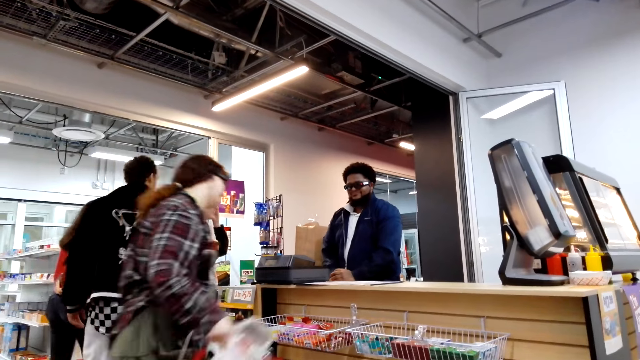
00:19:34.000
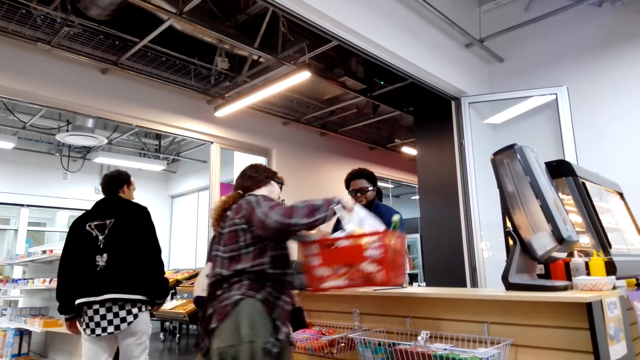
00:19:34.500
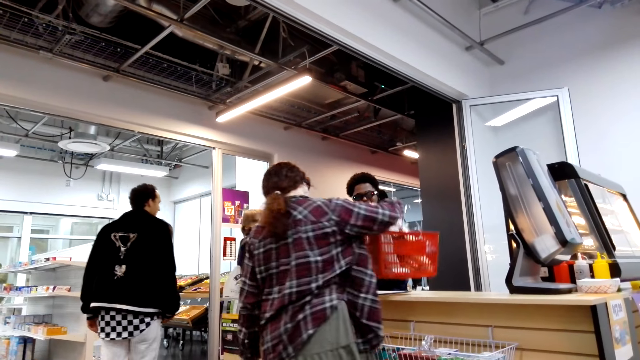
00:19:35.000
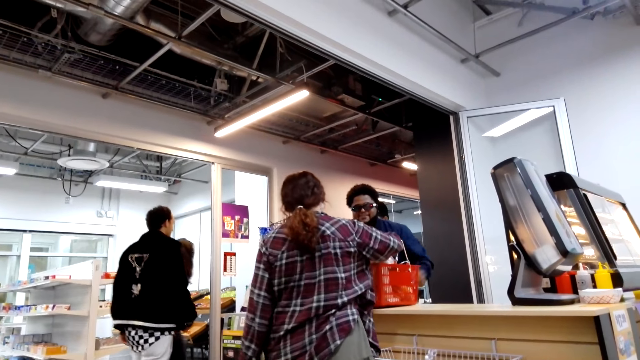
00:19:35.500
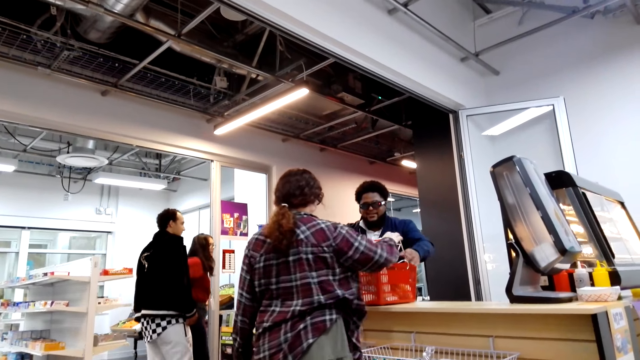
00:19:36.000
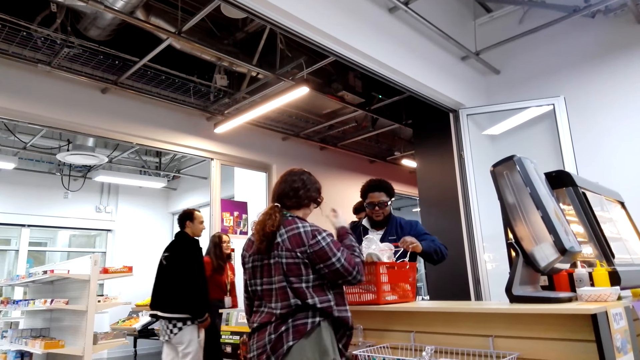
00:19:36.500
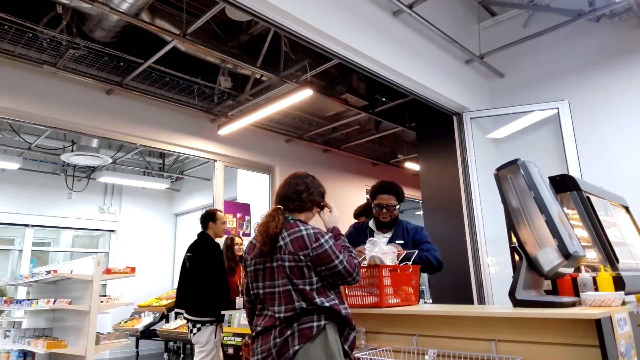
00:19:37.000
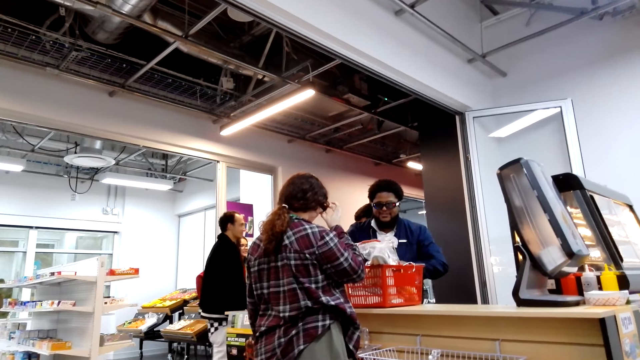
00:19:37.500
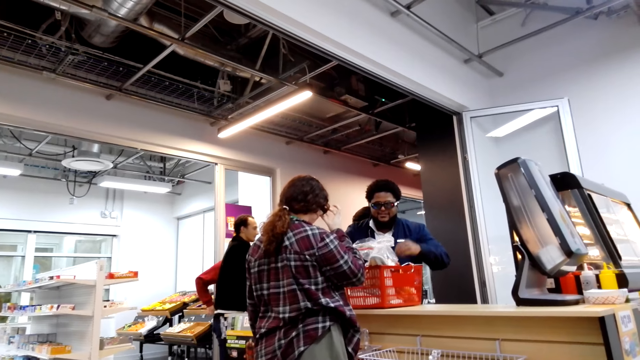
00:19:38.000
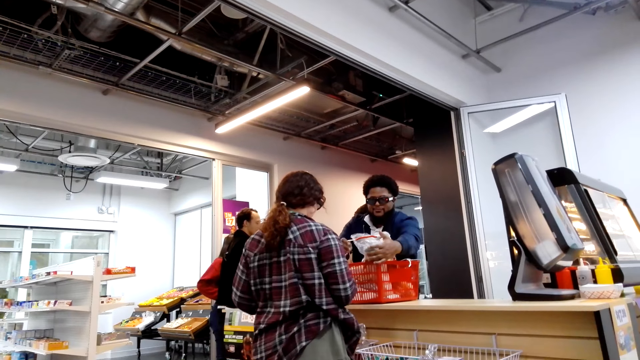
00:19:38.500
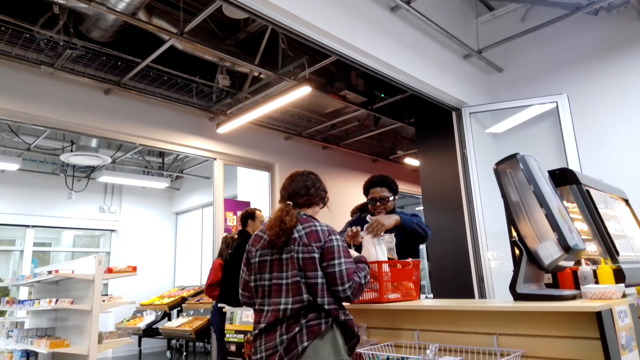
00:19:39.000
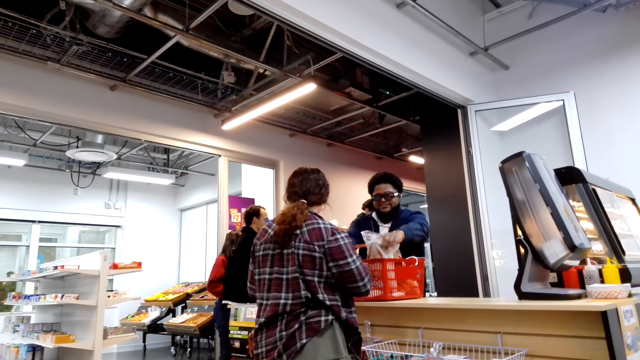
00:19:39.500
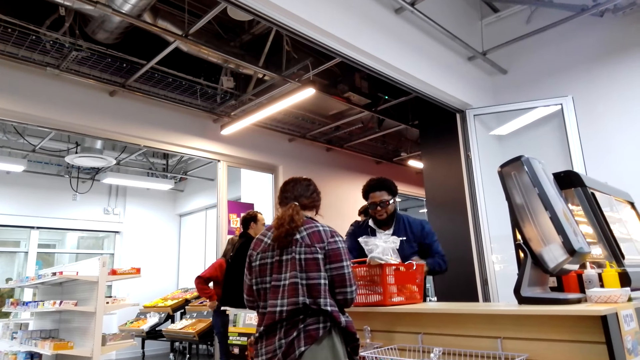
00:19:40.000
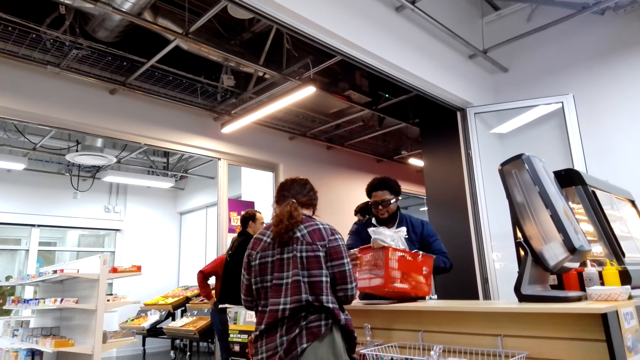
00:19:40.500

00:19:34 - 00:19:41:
A woman puts goods at the counter.

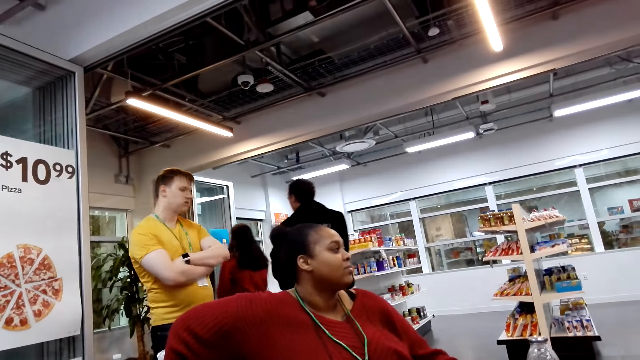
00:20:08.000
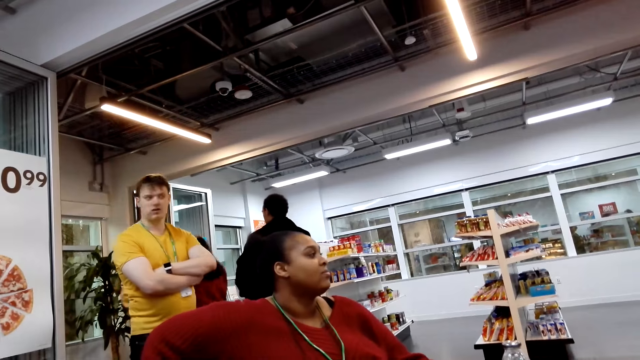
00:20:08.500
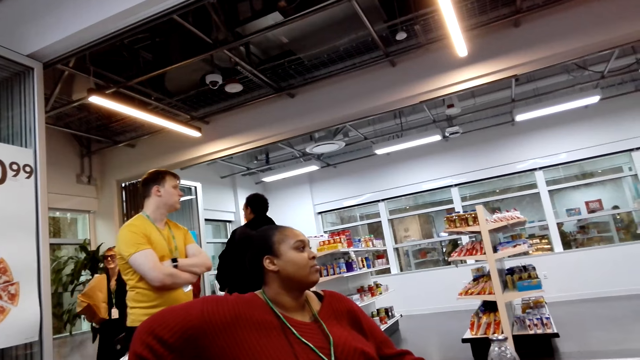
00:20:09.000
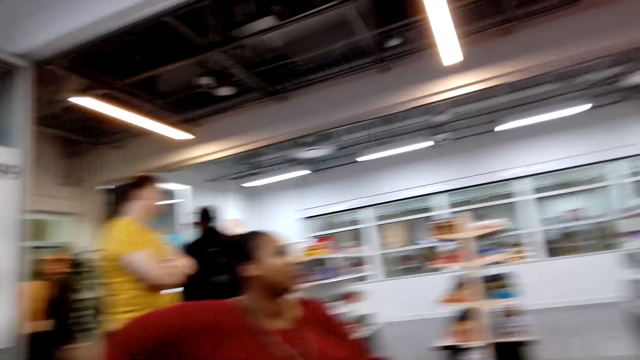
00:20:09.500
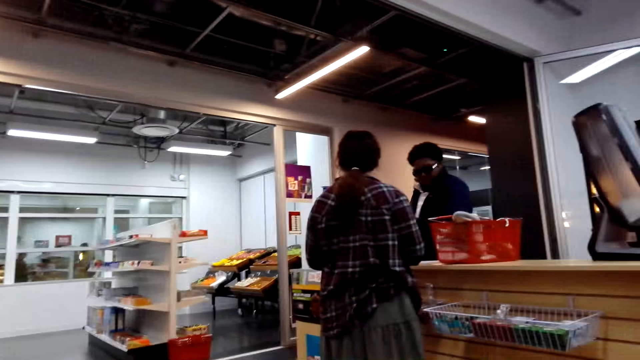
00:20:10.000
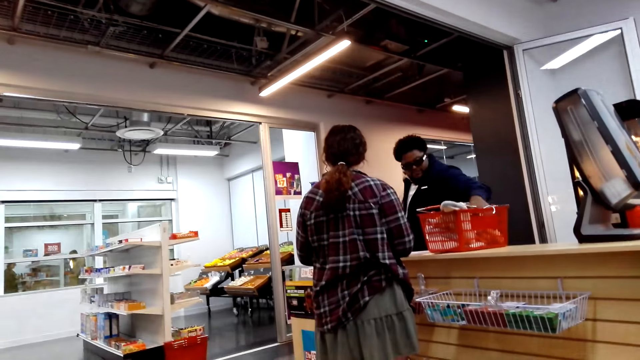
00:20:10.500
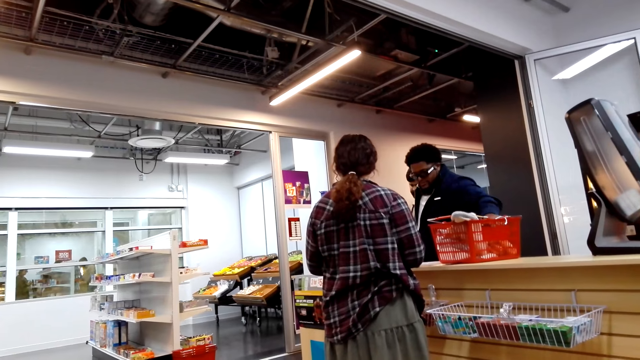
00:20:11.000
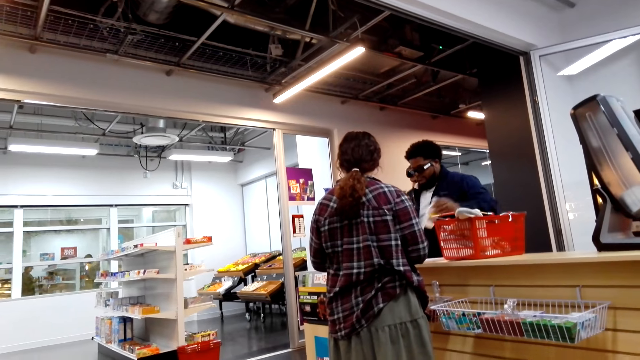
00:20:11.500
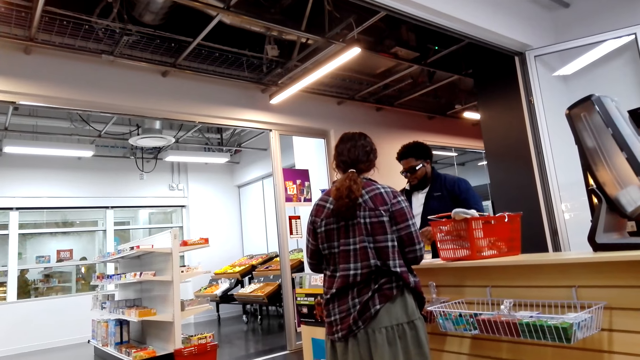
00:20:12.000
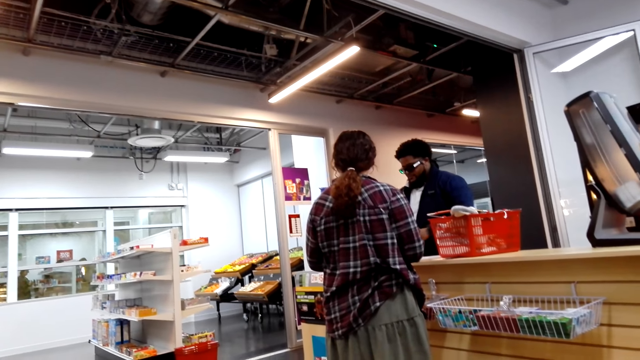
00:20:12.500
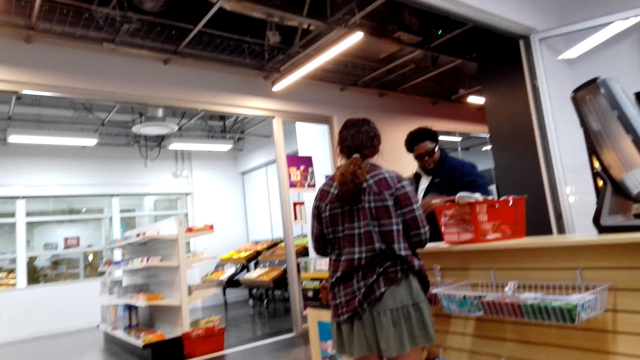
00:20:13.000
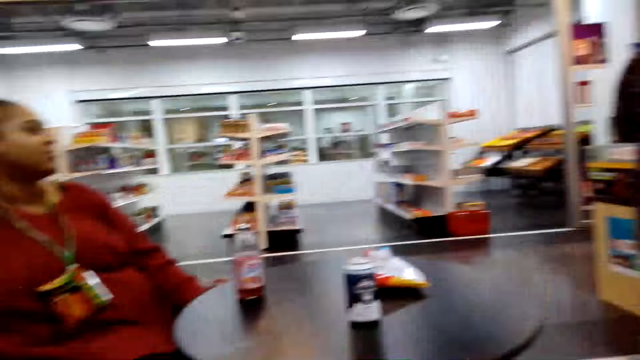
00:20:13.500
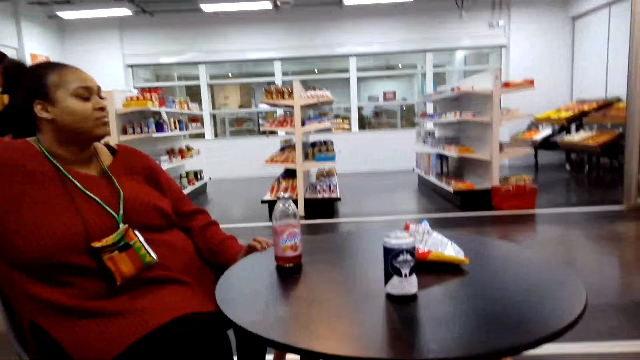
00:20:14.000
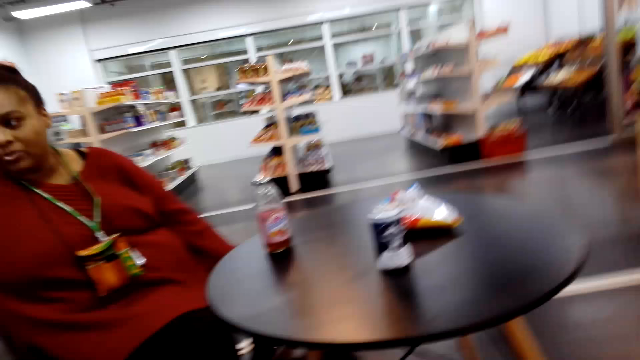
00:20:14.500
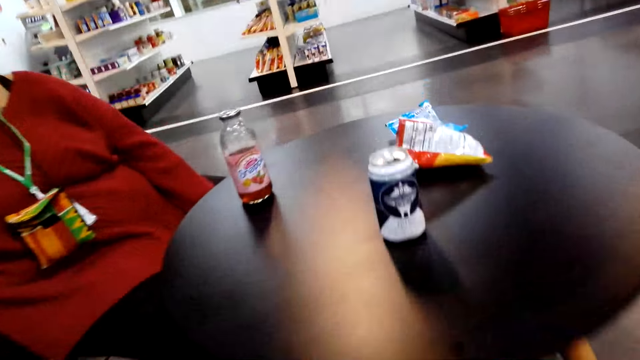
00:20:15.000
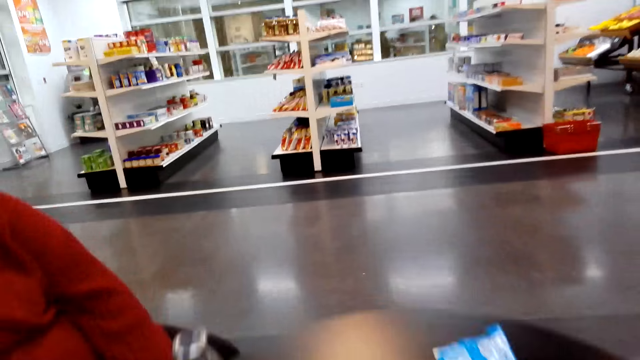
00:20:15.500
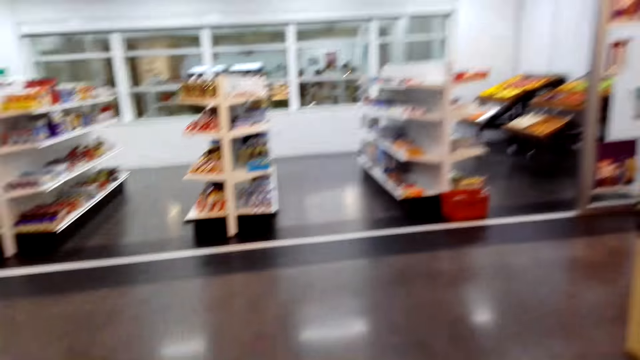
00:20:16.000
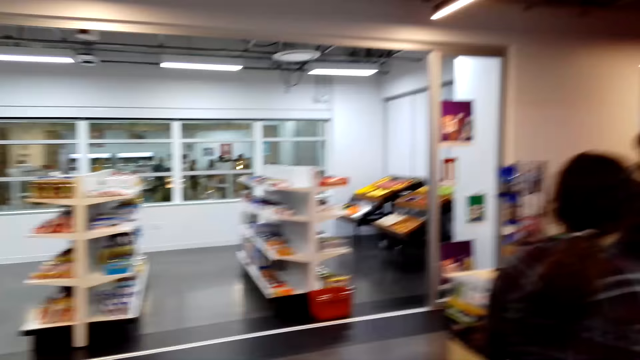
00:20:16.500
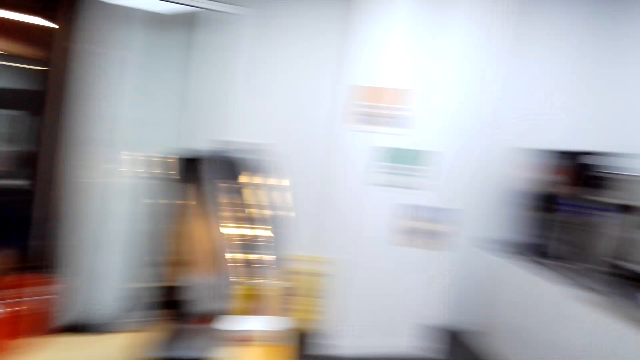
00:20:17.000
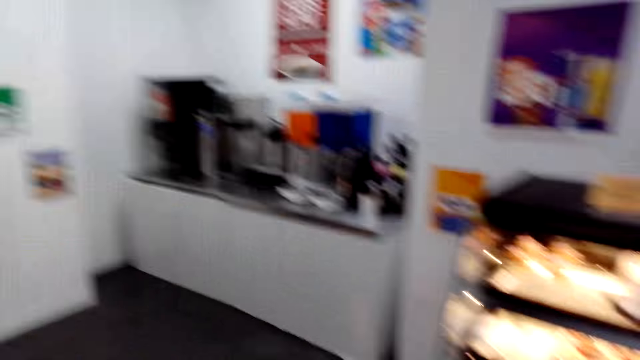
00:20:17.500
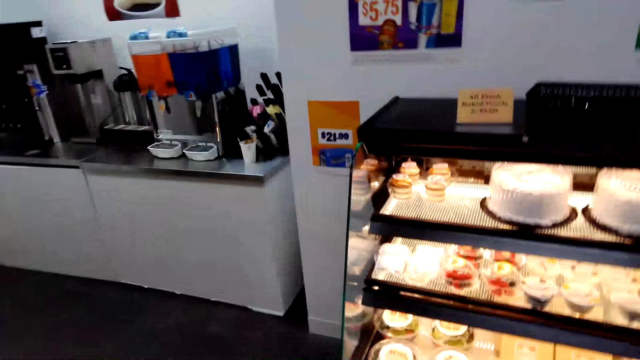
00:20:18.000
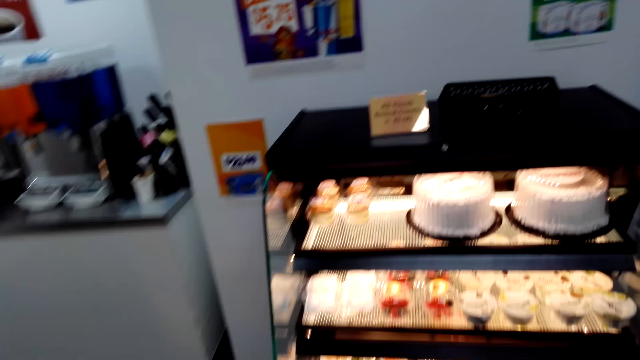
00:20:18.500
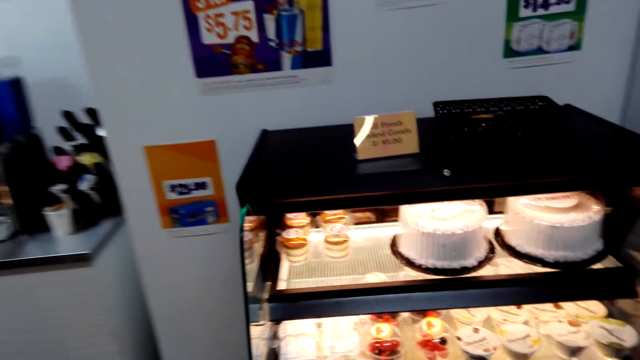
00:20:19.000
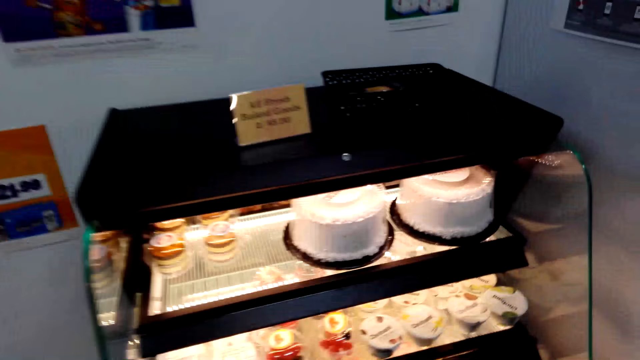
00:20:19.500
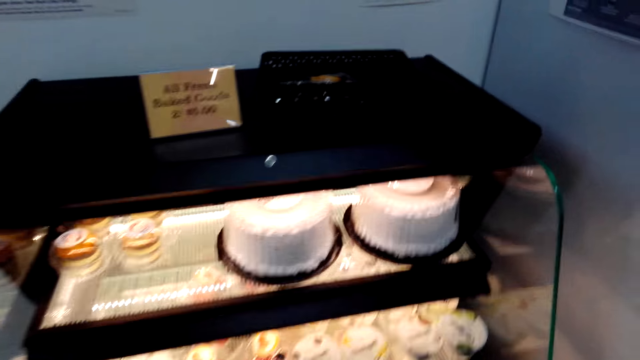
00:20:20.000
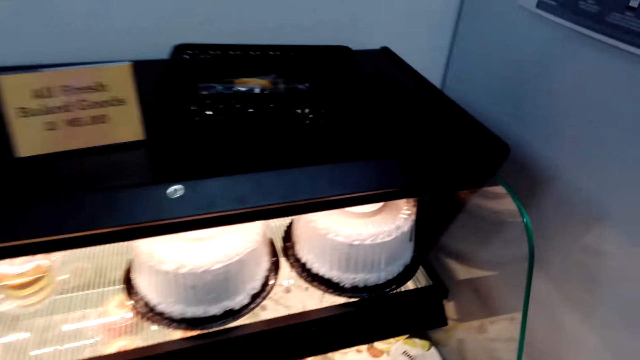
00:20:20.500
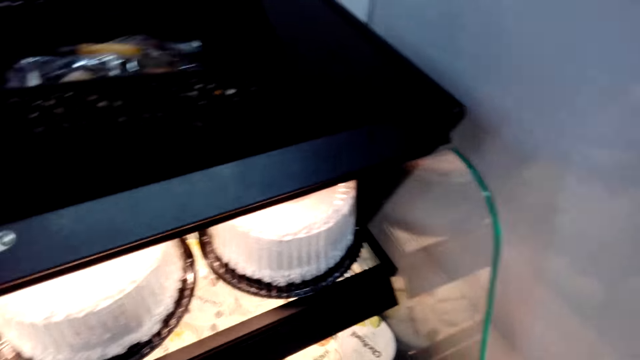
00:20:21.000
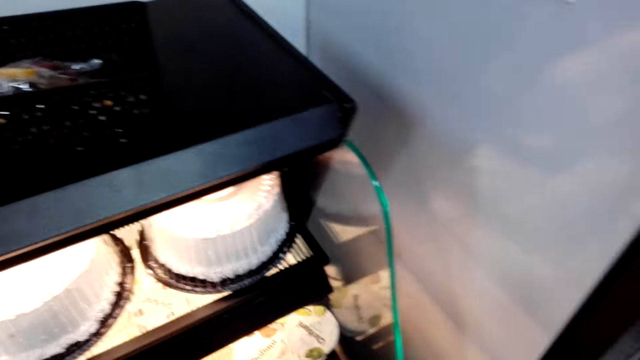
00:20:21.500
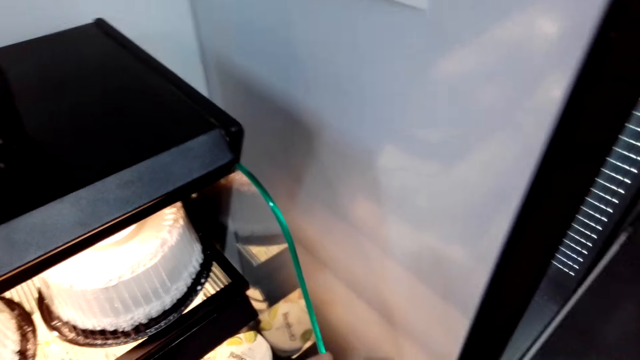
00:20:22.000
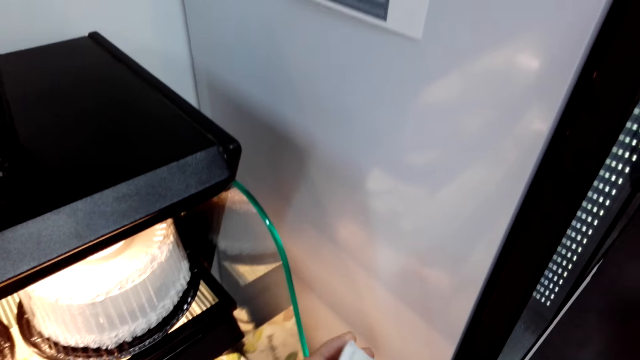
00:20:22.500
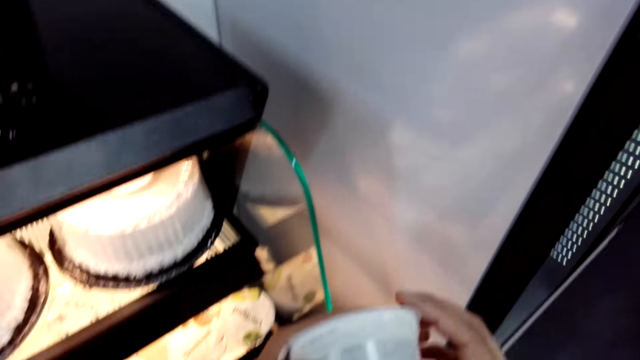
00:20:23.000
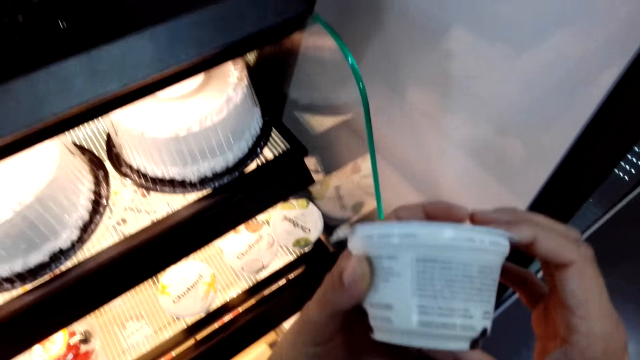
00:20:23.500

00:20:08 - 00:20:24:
The camera wearer looks around. They stand. They pick a dessert from a dessert shelf. They check on something.
